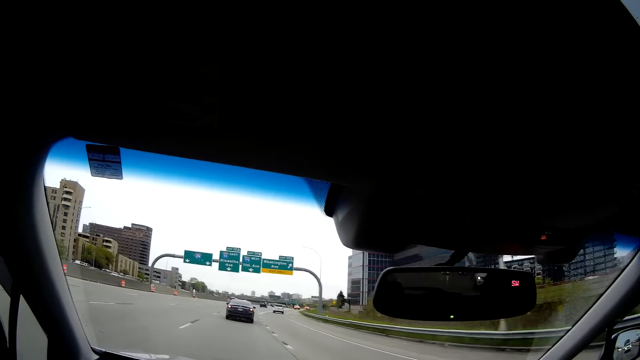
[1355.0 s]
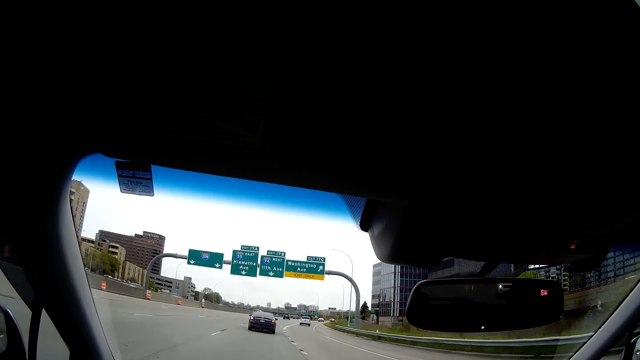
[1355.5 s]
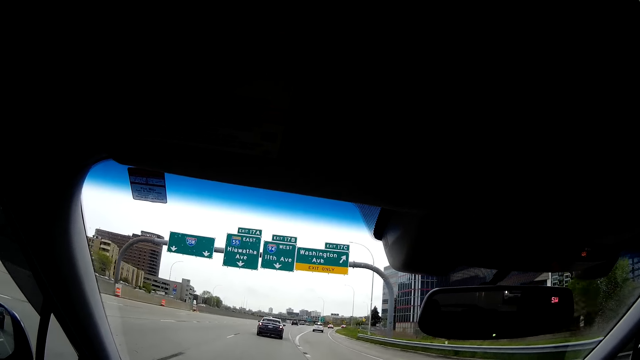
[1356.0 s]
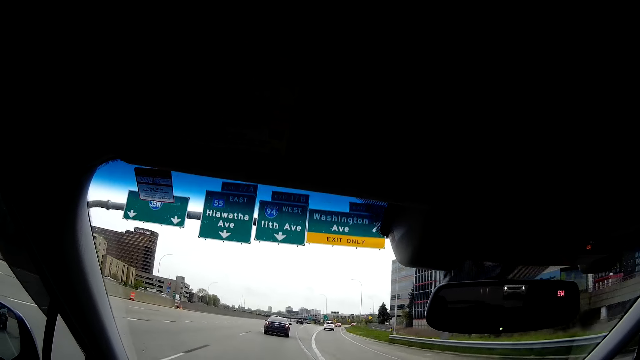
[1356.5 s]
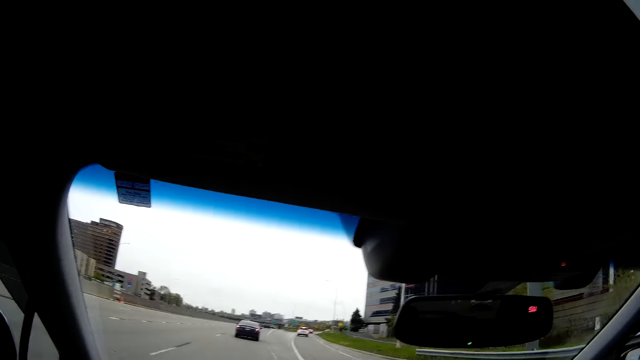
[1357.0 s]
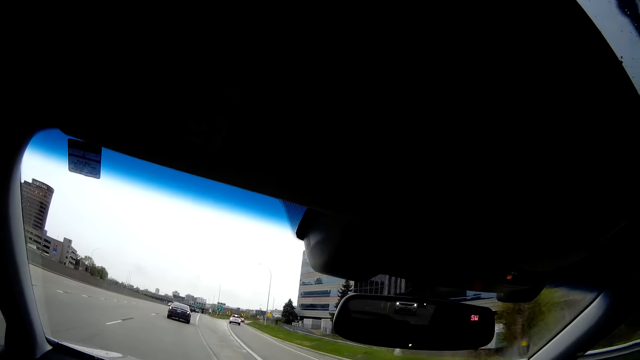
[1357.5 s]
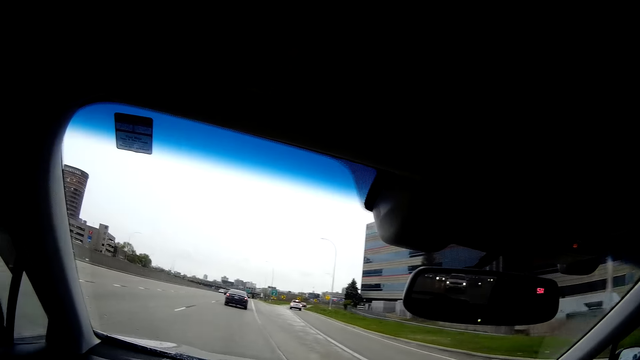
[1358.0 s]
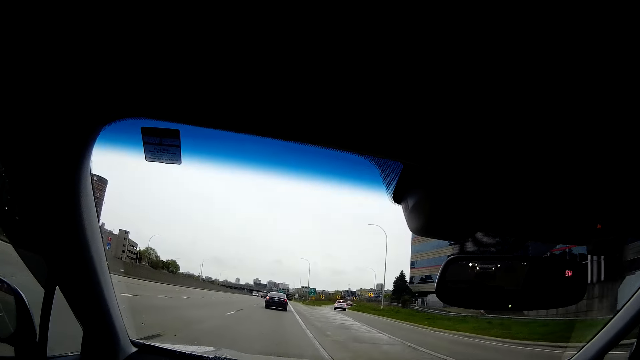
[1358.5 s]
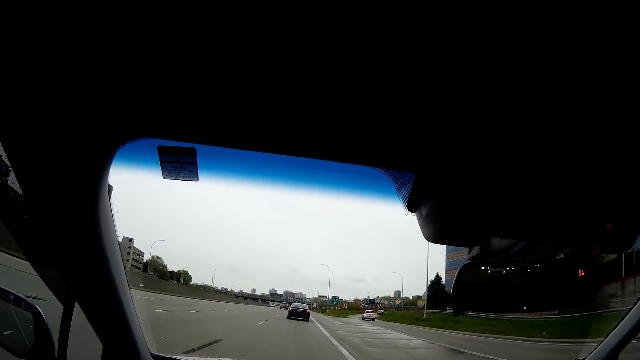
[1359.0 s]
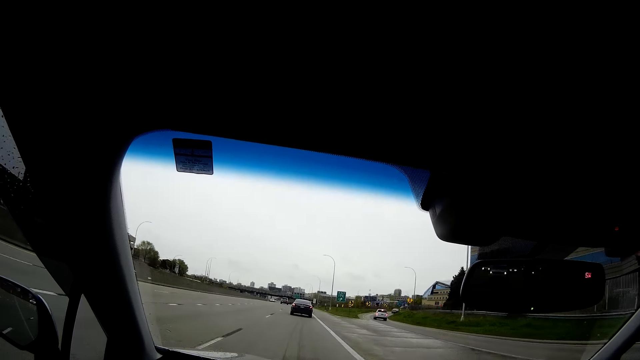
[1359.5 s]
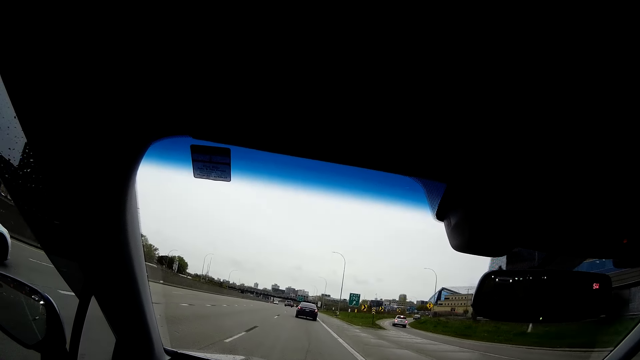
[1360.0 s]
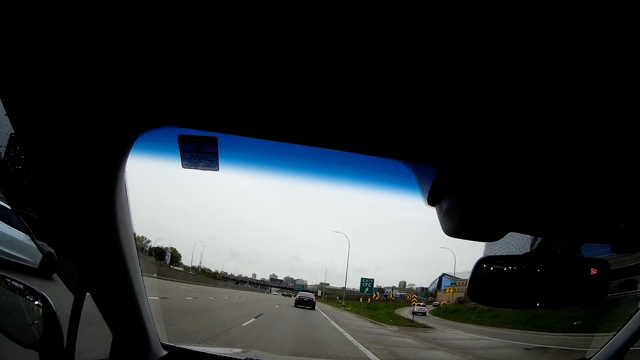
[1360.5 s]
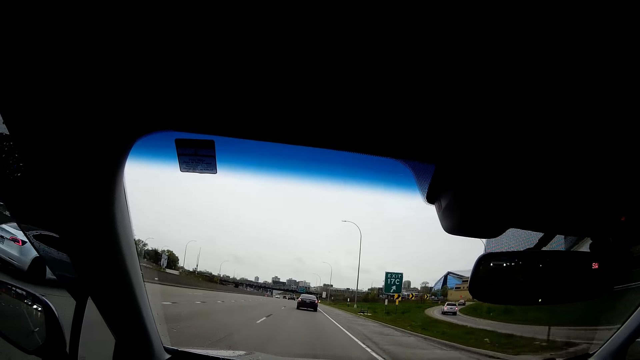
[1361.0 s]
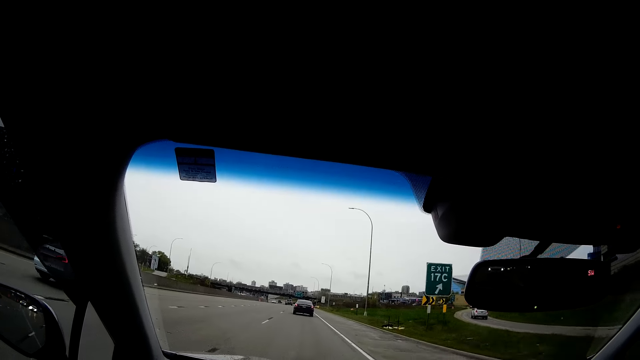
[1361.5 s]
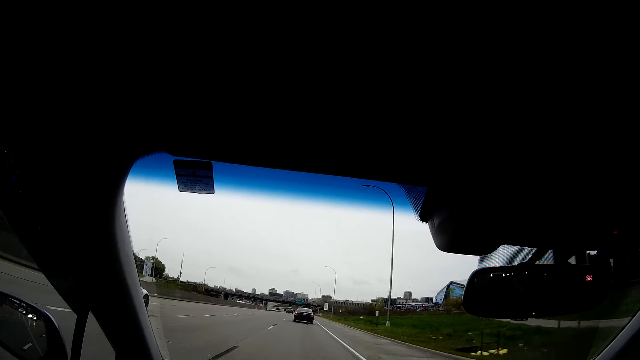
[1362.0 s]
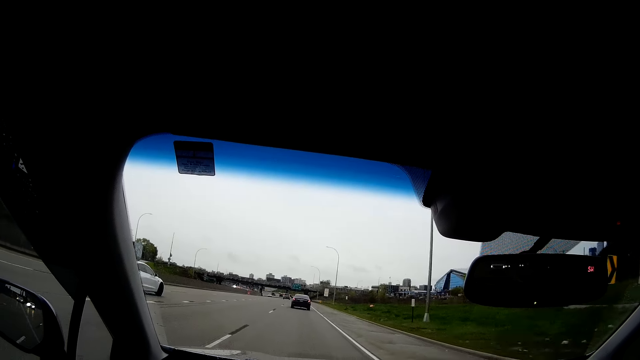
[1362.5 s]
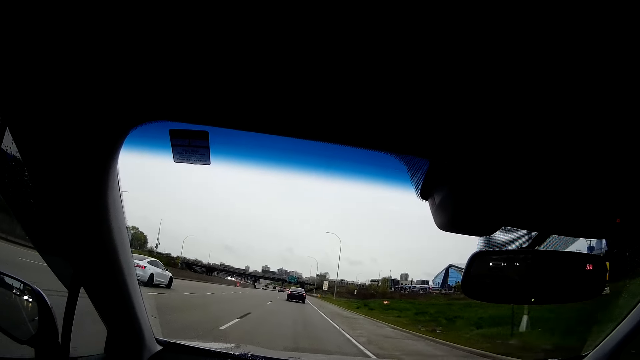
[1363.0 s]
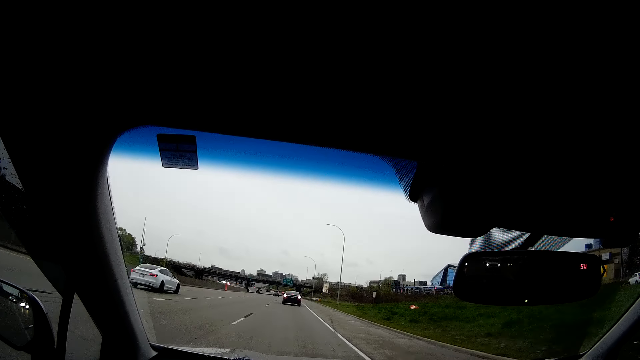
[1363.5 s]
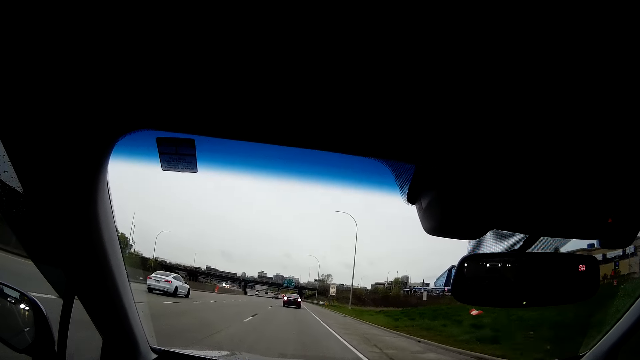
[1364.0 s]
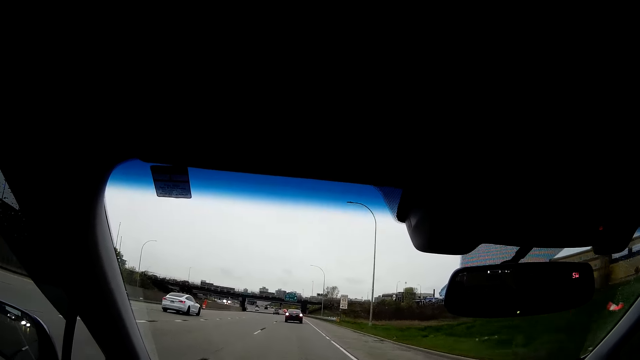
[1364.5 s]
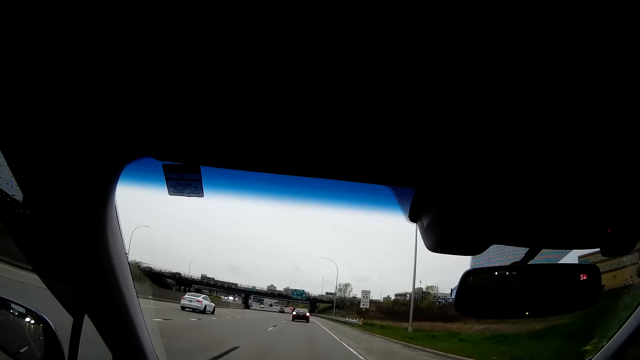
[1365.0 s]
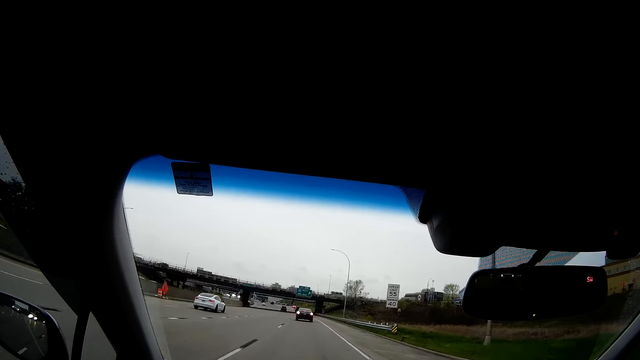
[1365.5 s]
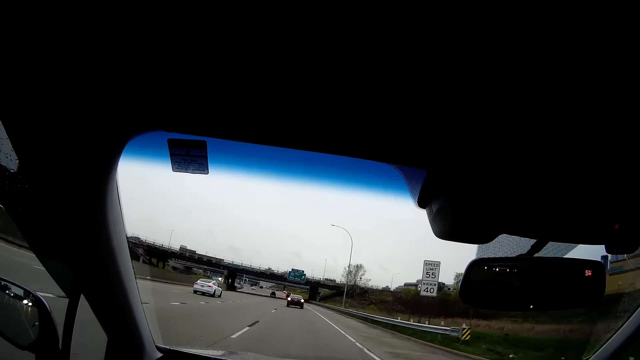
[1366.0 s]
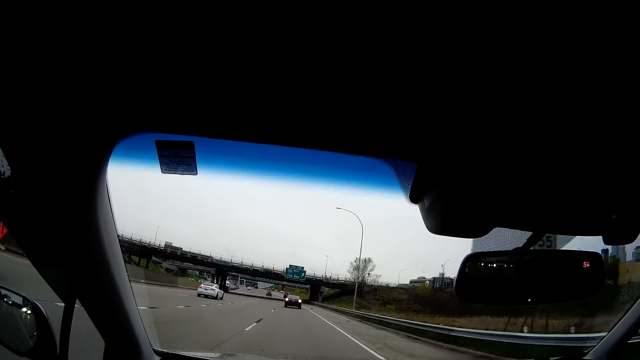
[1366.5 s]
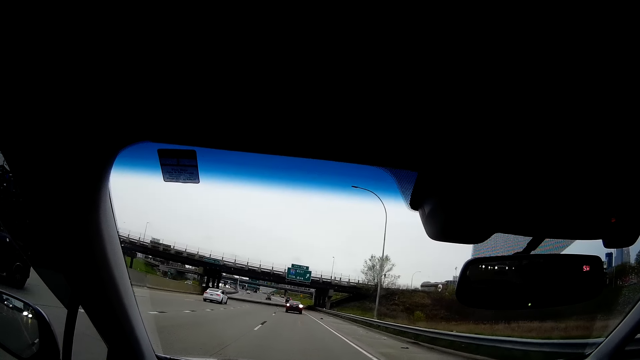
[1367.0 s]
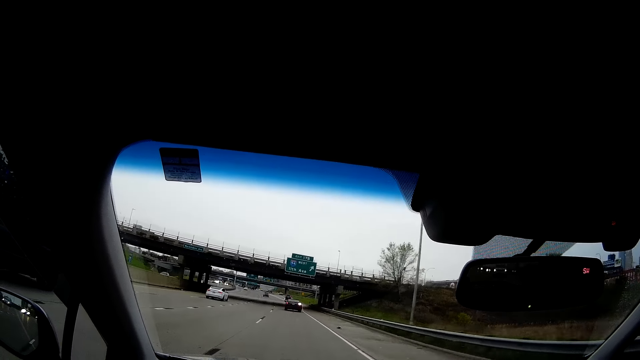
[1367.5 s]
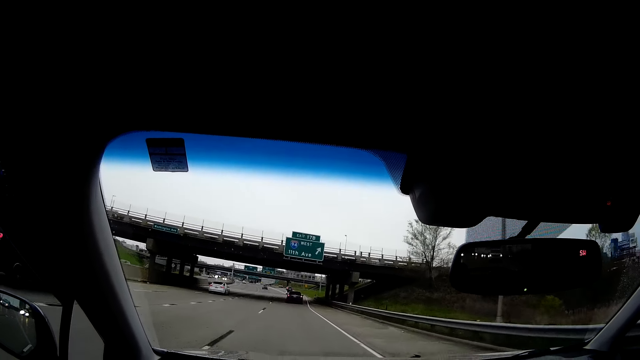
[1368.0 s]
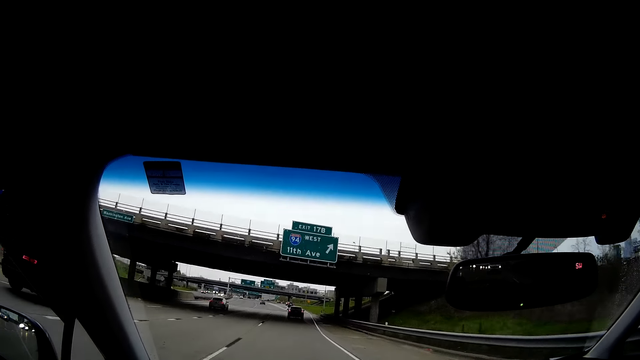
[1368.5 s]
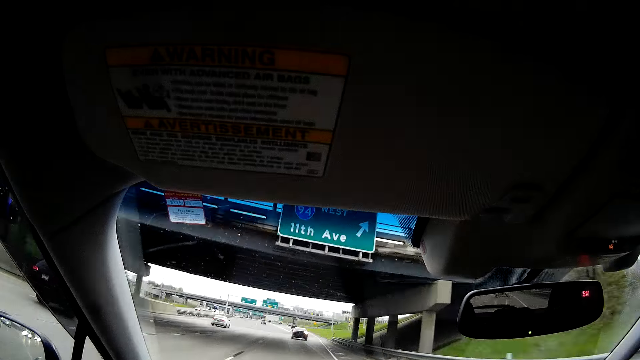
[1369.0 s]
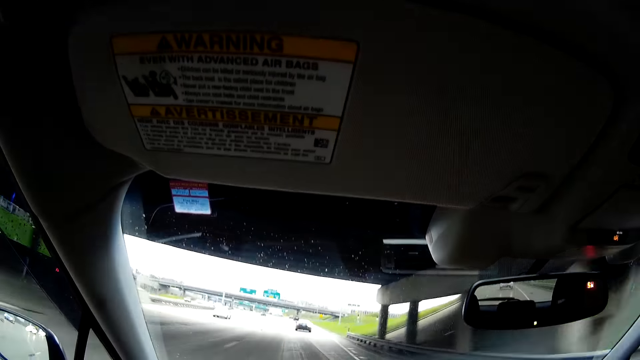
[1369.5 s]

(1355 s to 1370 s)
The camera wearer drives the car on the road. They sing in the car. They drive the car on the road. A black car drives past the camera wearer.

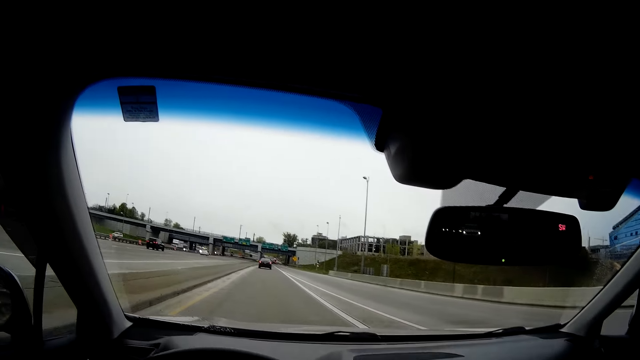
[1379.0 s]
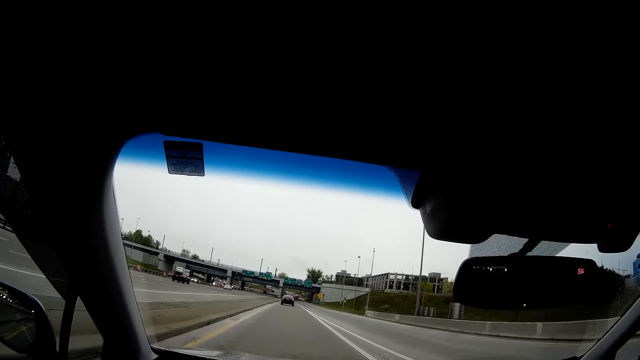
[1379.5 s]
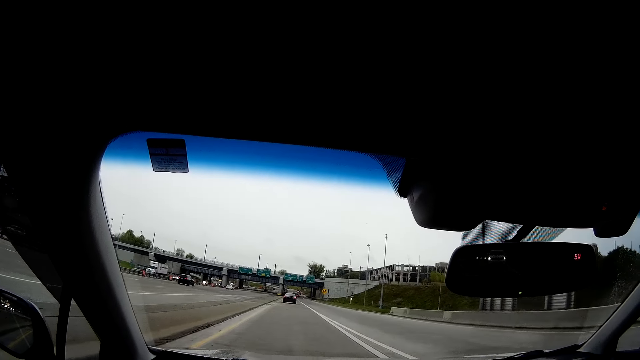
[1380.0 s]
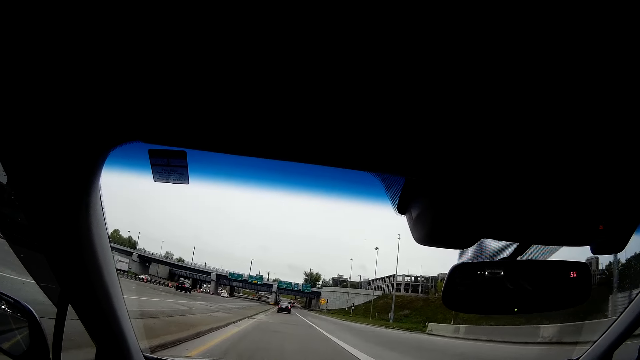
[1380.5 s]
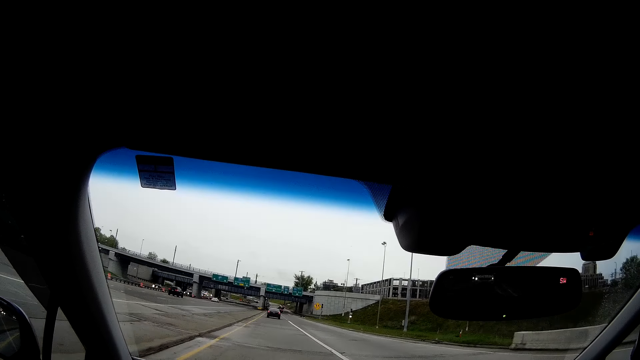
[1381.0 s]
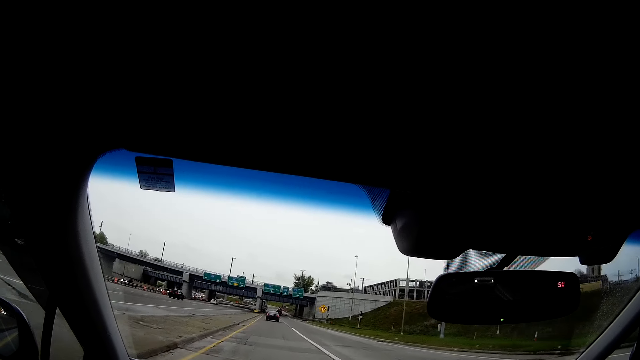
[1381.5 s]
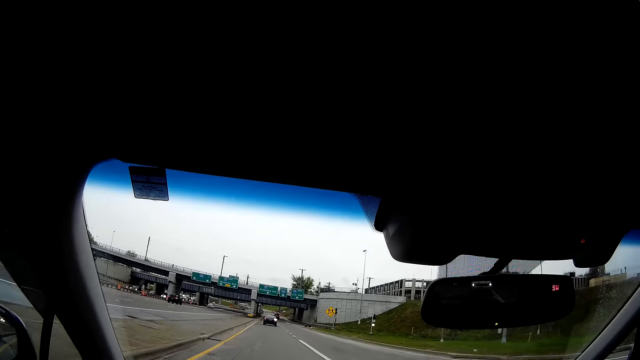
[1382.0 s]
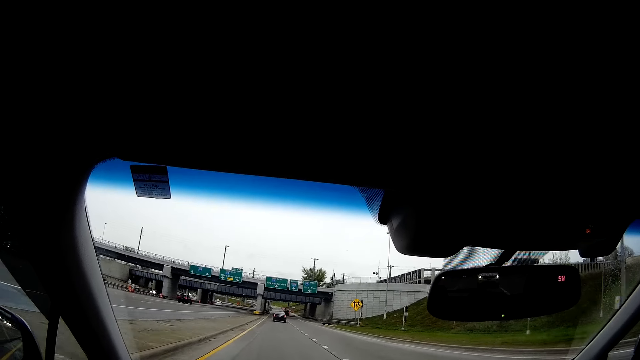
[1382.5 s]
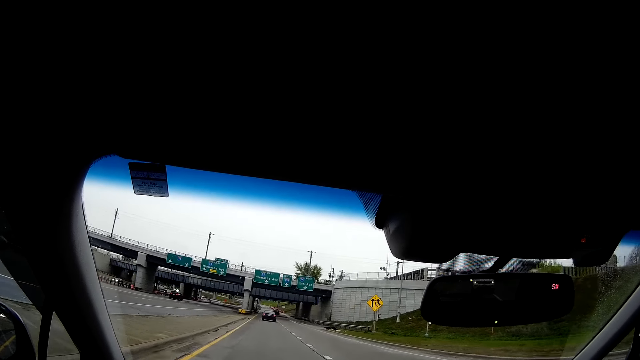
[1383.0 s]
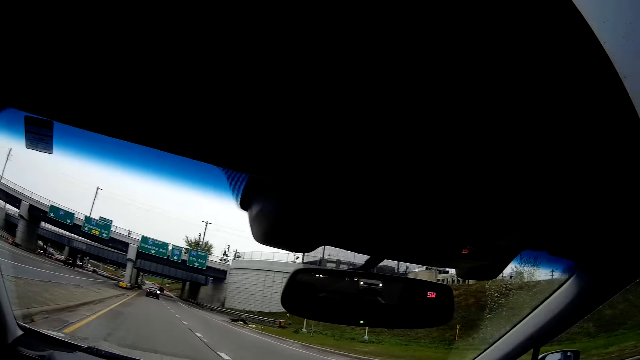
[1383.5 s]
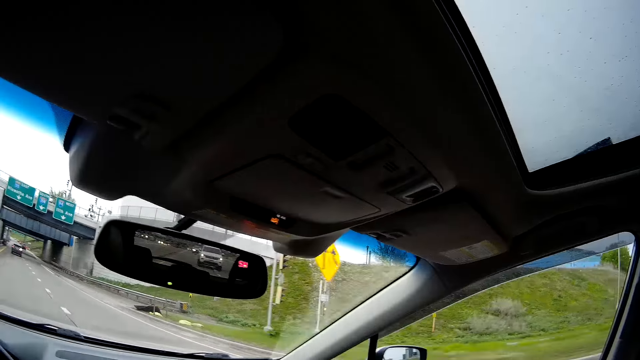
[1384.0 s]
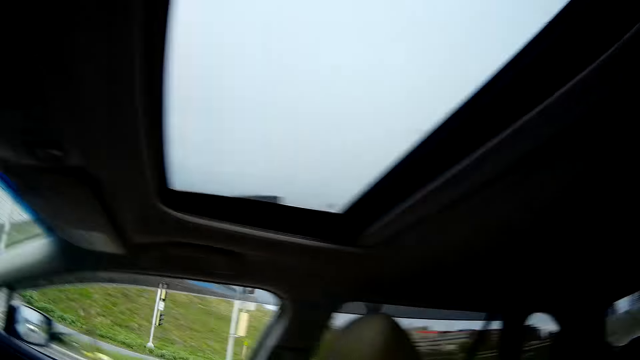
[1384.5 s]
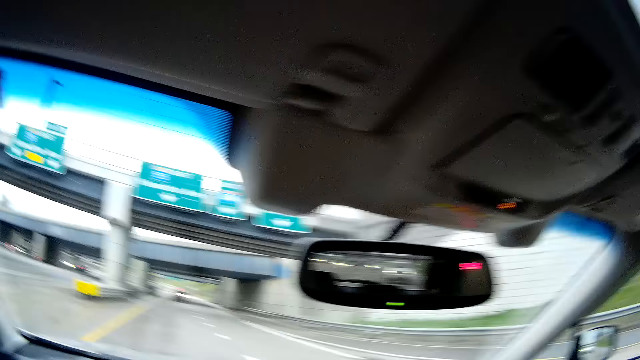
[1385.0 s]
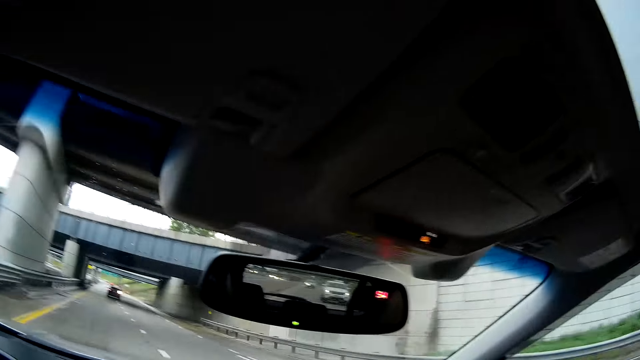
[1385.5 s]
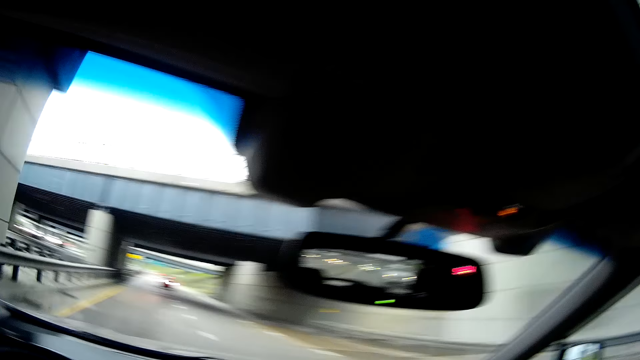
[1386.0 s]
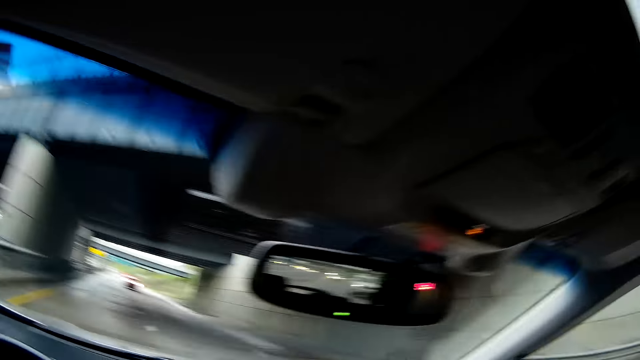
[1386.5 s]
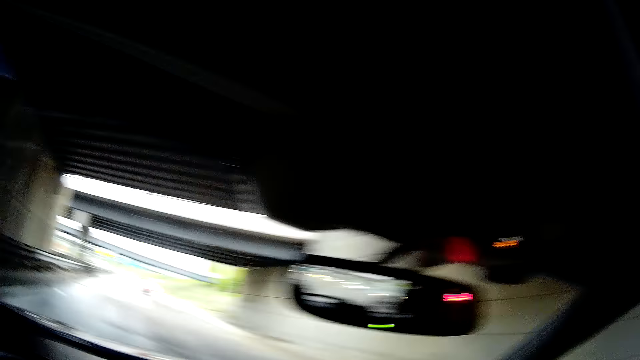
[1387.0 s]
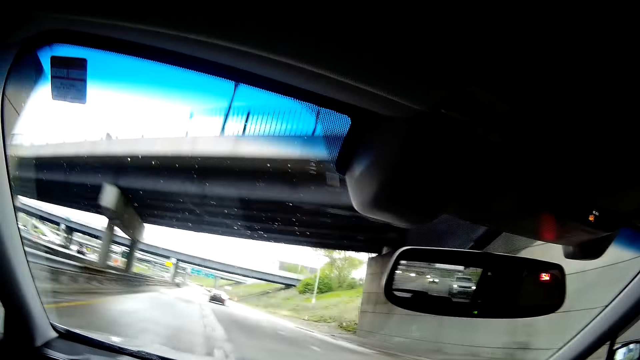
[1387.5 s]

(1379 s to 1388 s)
The camera wearer looks aside. They drive a car.
